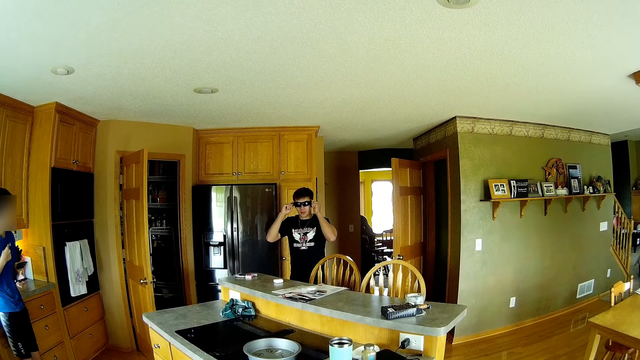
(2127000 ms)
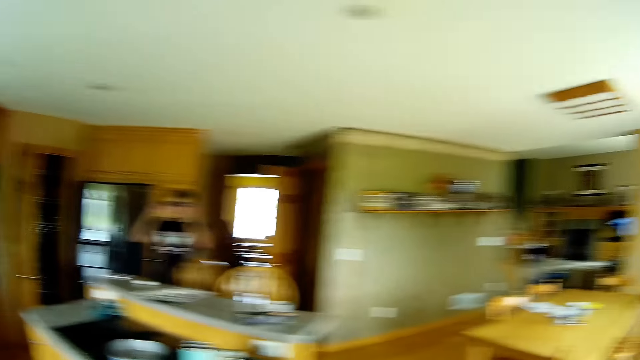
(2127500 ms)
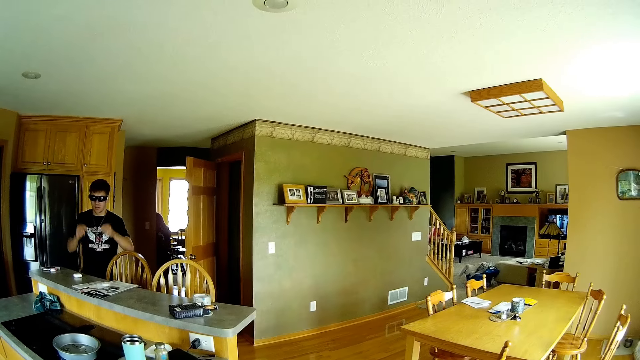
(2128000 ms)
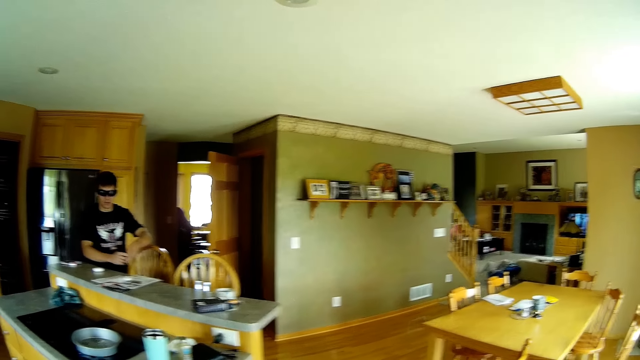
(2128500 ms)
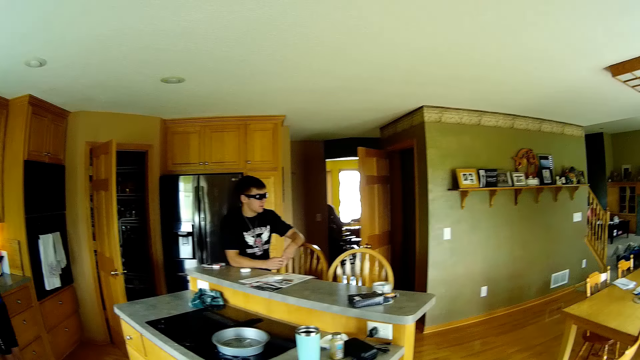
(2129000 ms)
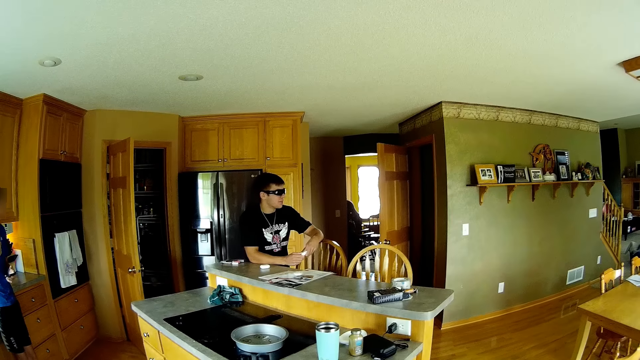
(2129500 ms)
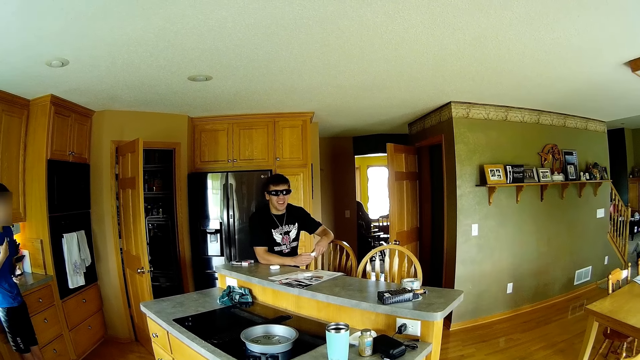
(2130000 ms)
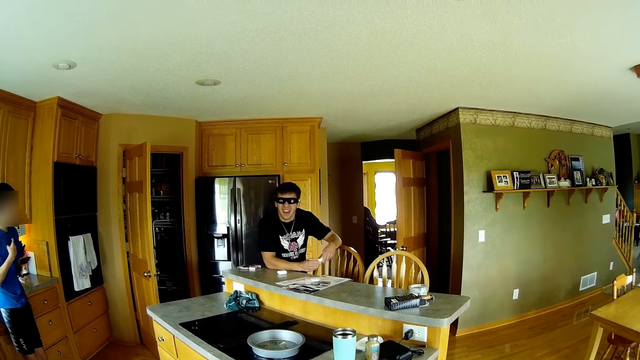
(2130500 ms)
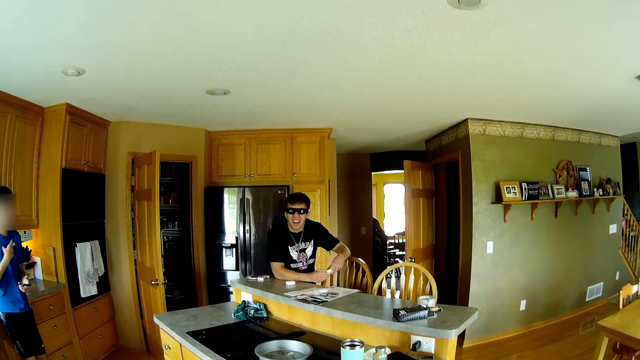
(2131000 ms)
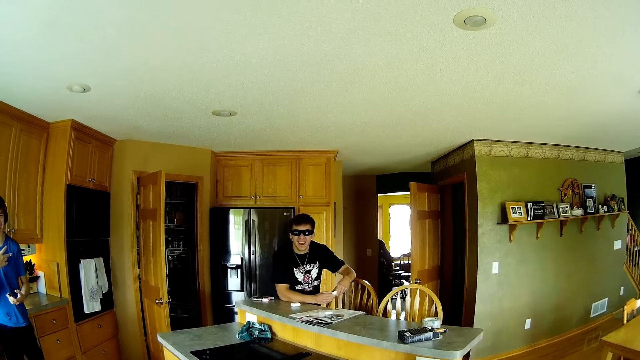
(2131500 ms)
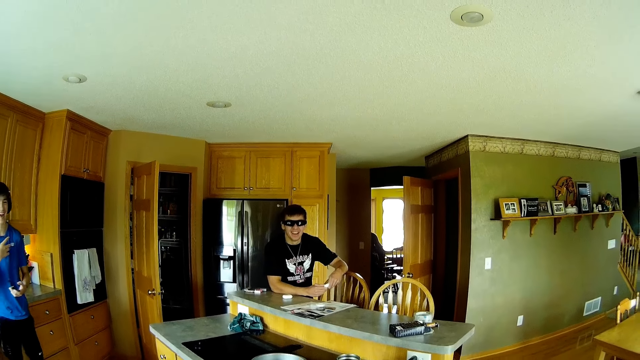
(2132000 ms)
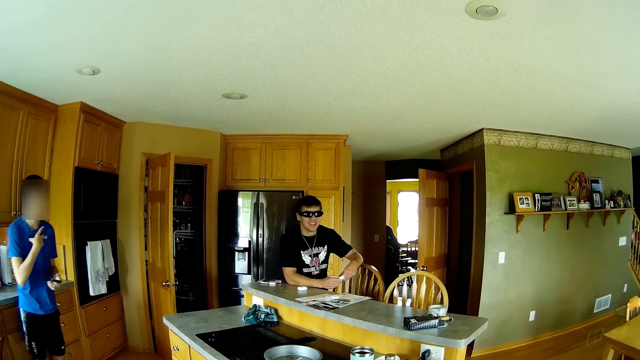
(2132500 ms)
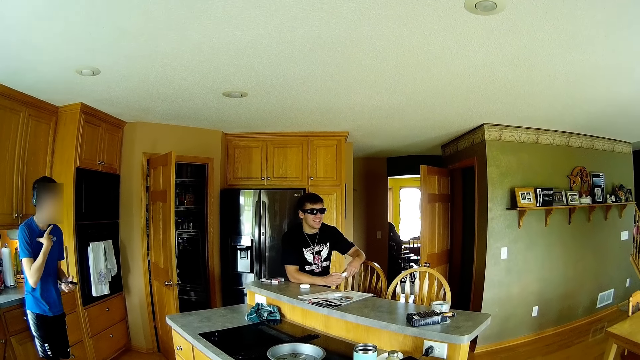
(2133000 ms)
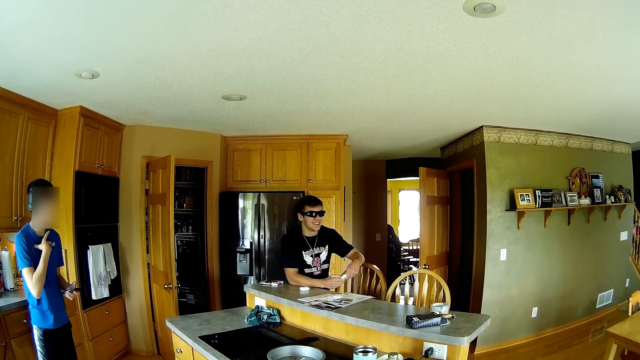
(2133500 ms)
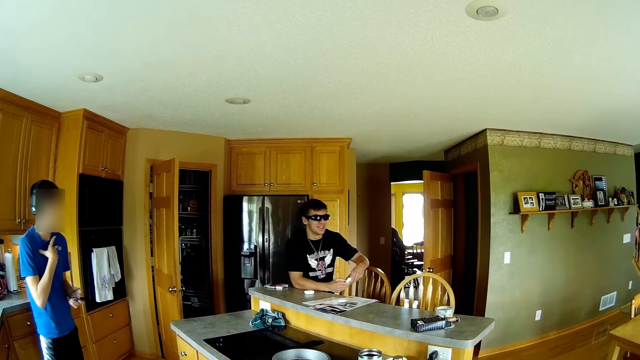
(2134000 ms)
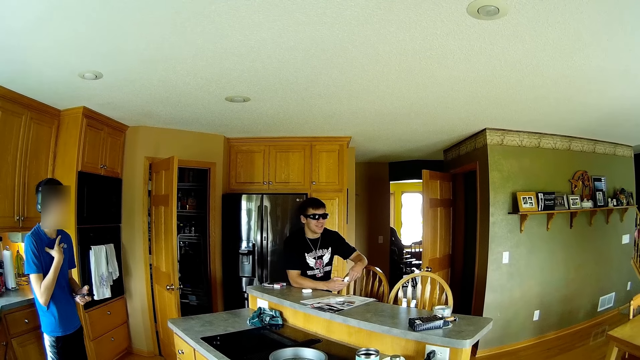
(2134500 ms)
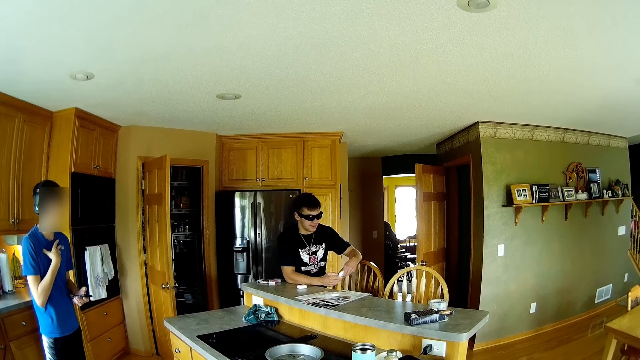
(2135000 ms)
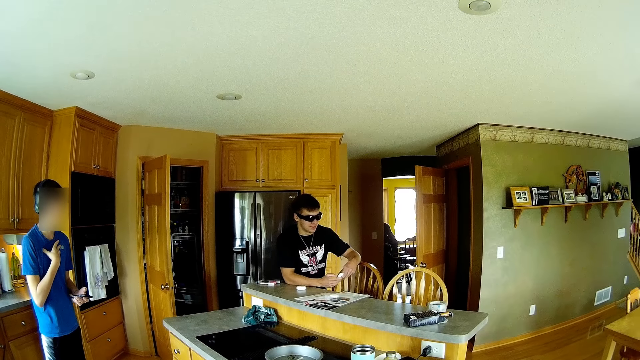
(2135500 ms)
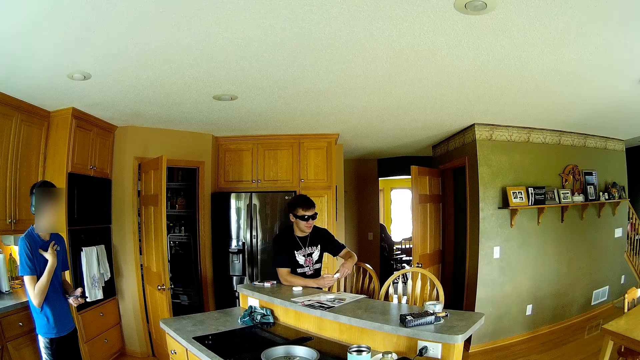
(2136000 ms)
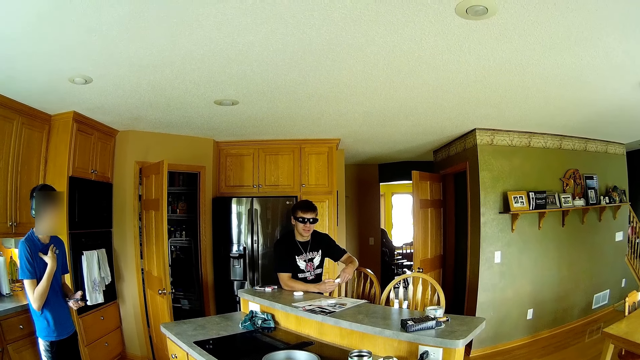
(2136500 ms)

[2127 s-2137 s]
A man walks toward the kitchen counter and leans on the kitchen counter. A man looks around. Another man steps forward to the kitchen counter.

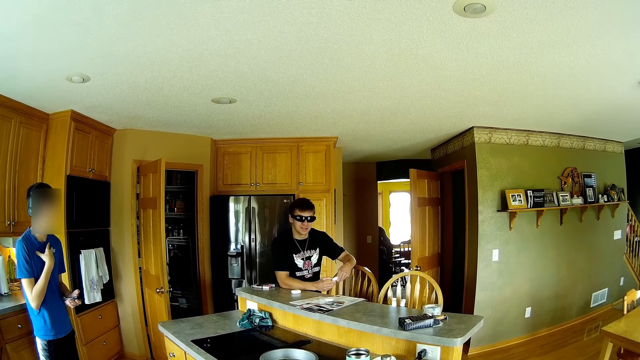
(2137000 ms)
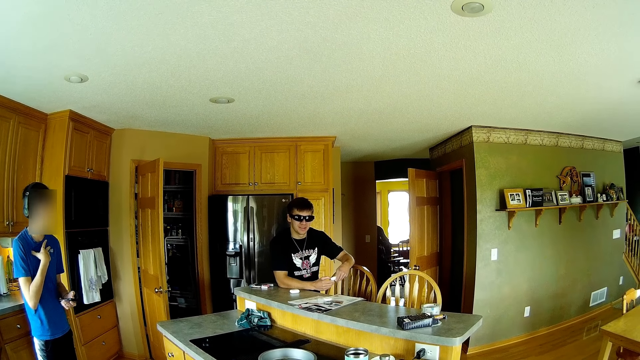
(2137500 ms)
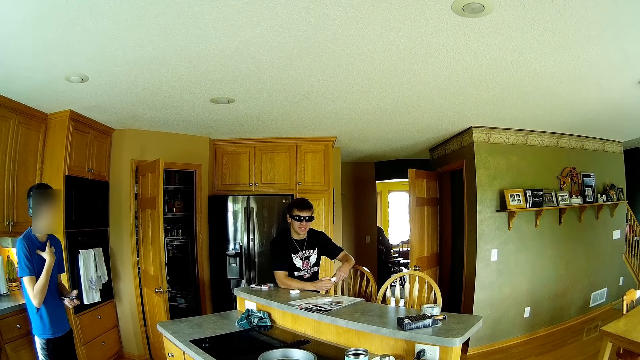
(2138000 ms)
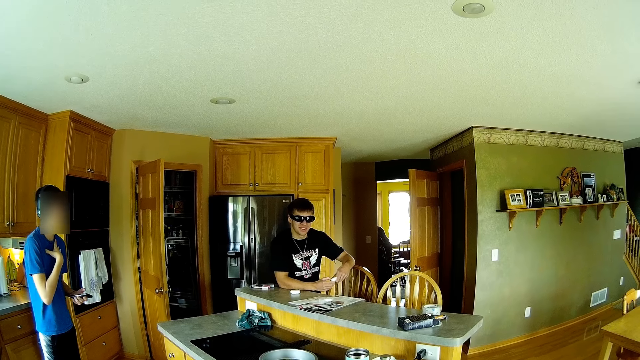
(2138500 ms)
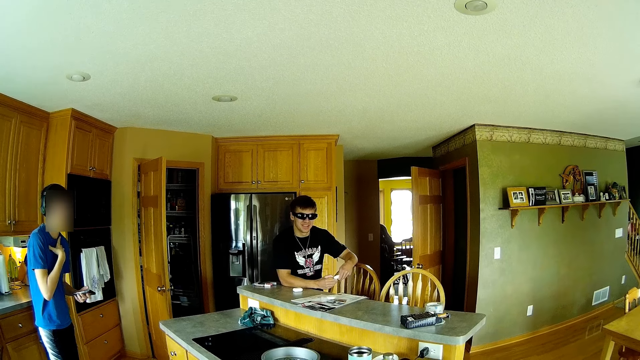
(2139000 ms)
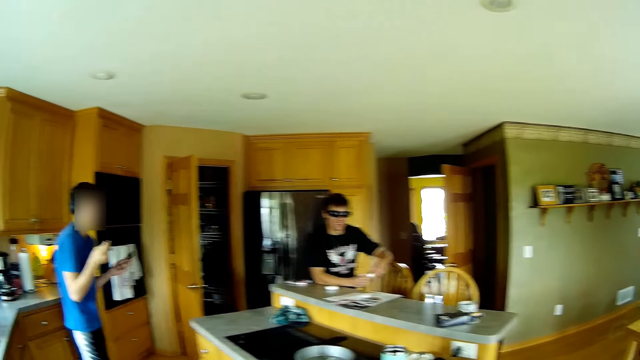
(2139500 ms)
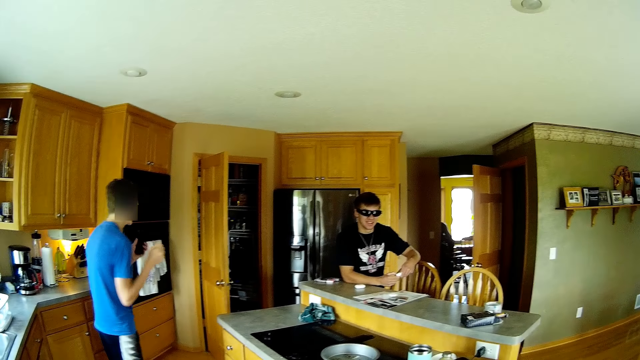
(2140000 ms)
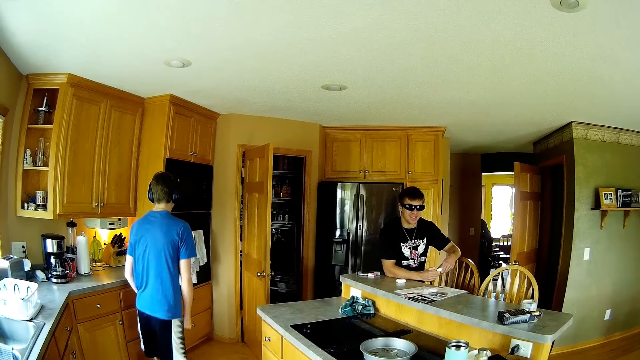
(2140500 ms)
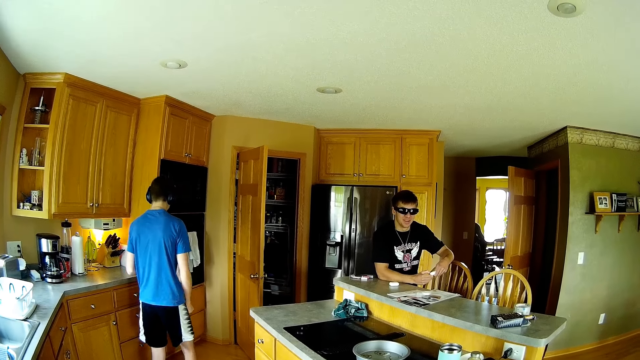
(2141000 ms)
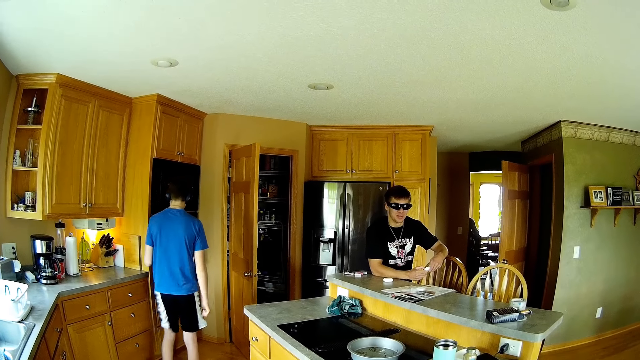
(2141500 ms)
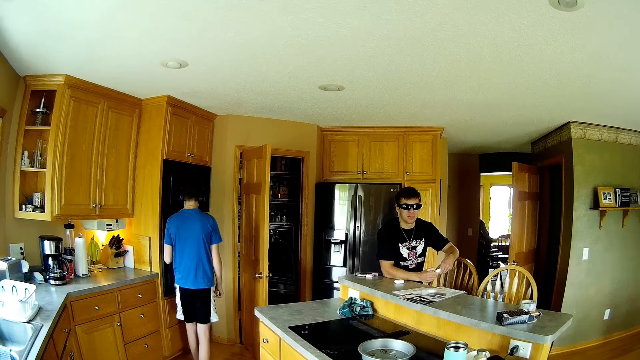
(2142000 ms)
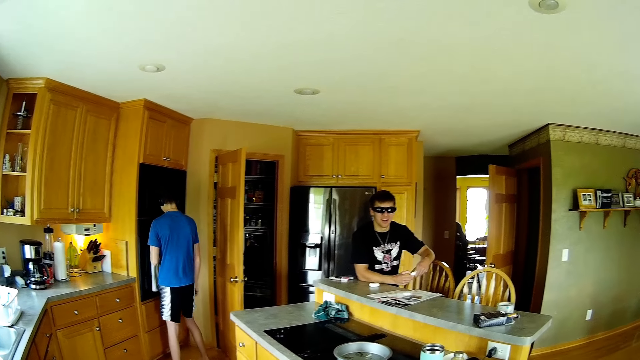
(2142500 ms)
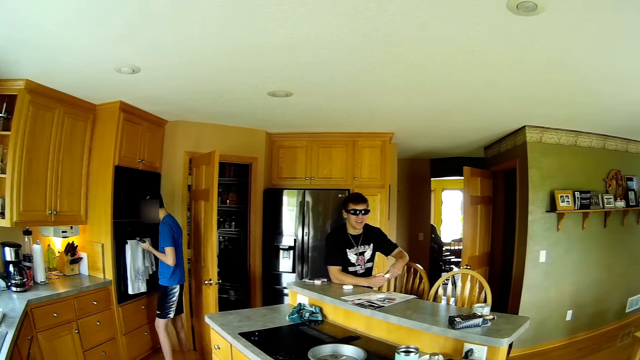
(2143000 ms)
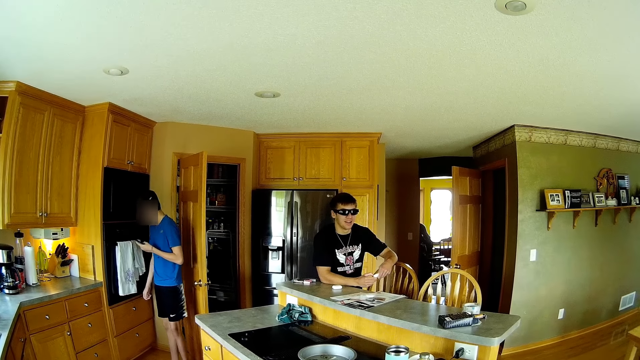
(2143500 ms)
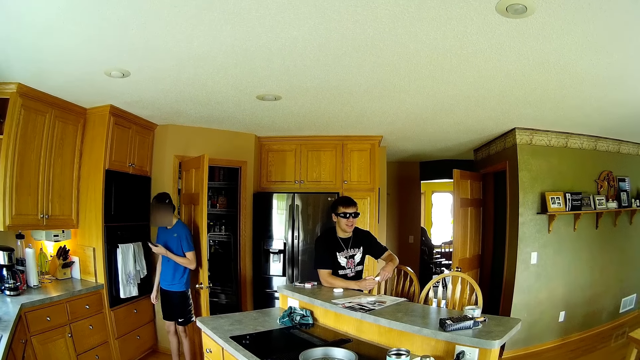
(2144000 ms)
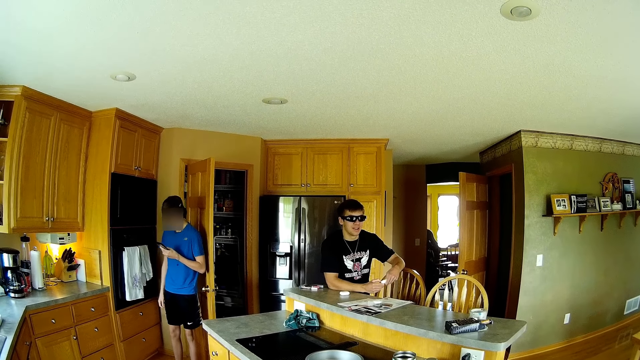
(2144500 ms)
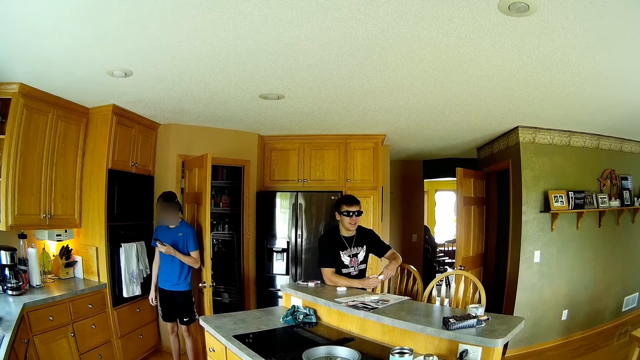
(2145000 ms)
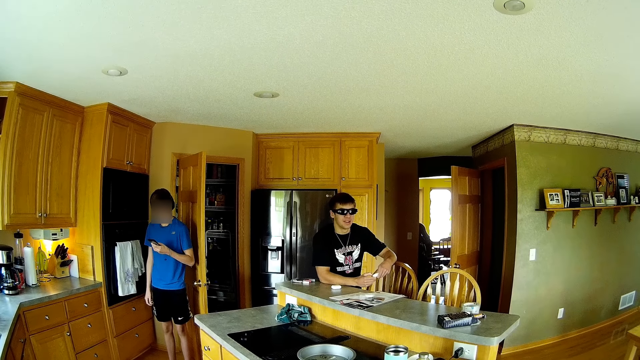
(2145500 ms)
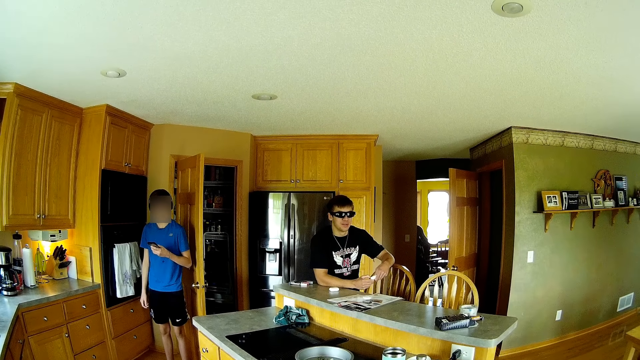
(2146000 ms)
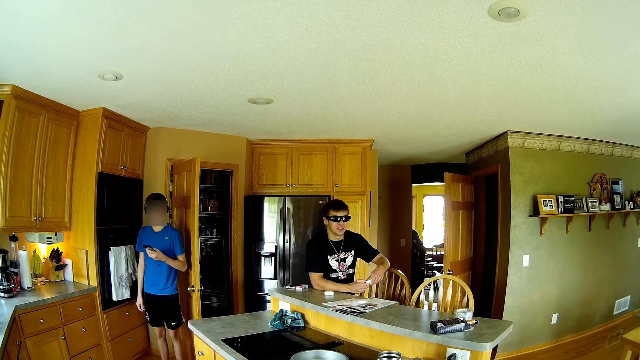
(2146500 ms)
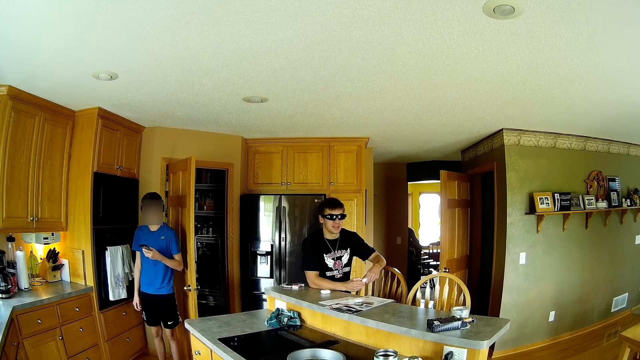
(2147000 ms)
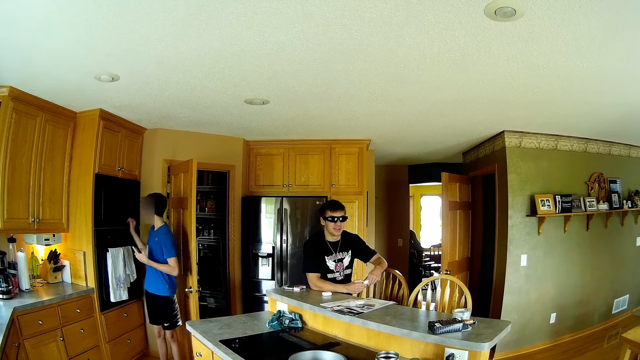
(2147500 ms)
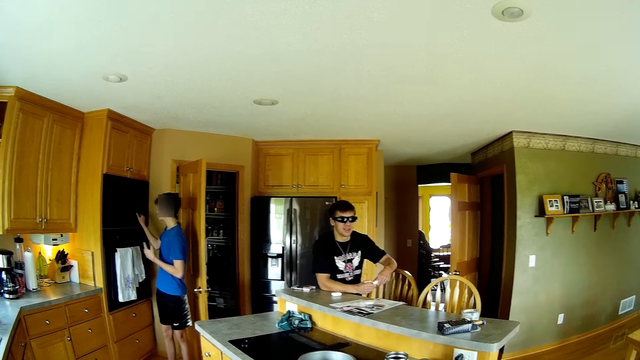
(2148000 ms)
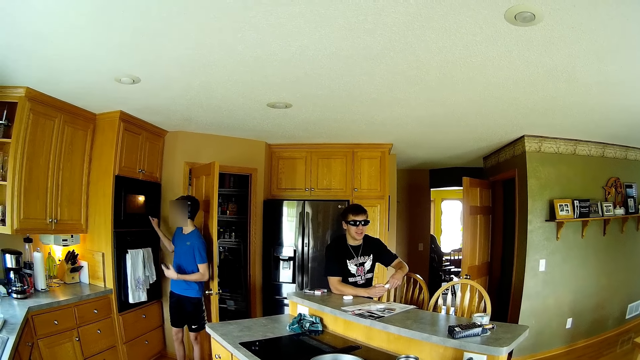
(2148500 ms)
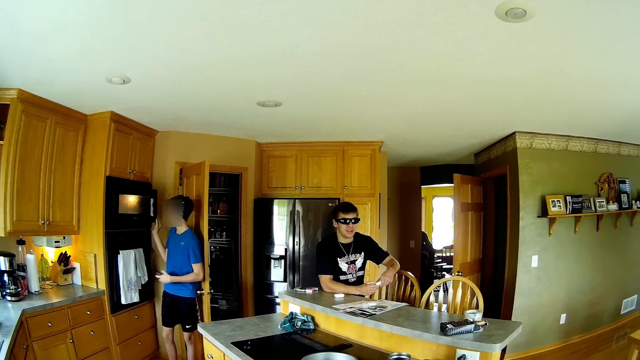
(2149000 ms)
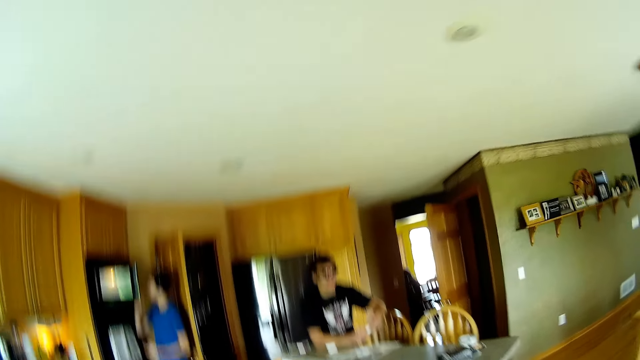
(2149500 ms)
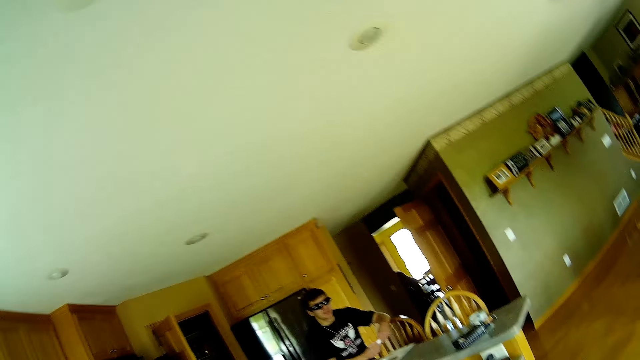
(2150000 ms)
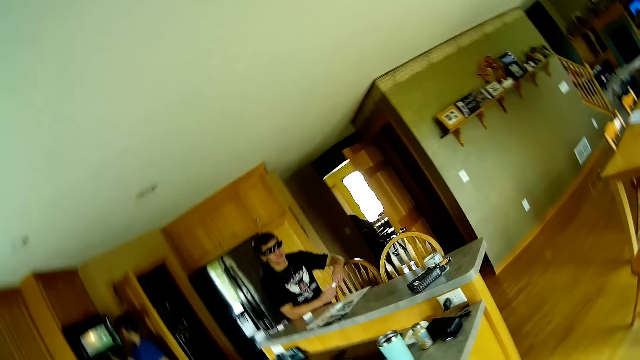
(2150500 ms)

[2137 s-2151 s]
A man snaps his hands and walks around the kitchen room. He turns around the kitchen room and opens a microwave with his right hand.
